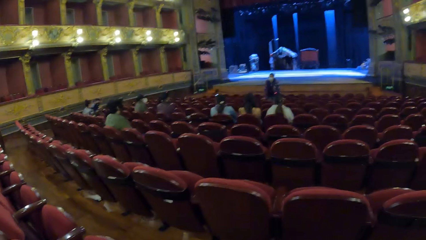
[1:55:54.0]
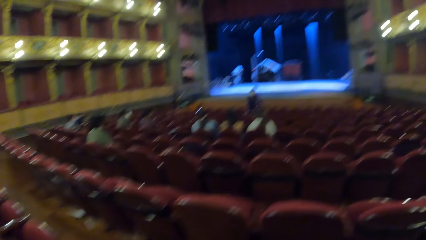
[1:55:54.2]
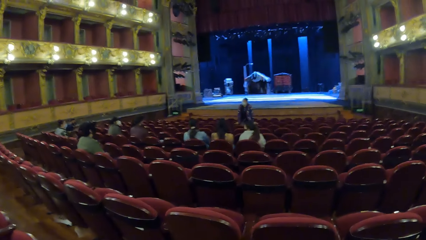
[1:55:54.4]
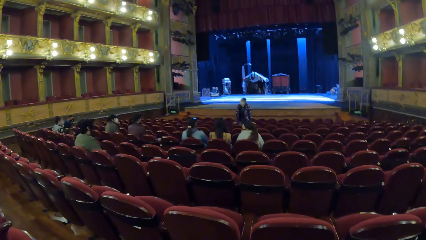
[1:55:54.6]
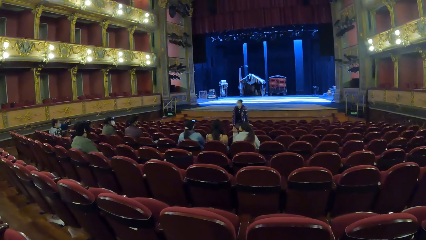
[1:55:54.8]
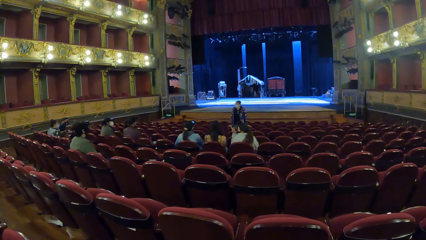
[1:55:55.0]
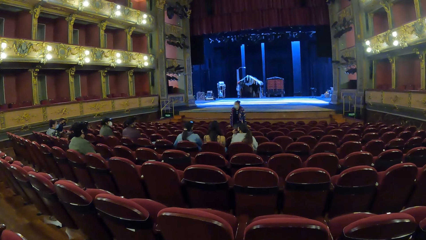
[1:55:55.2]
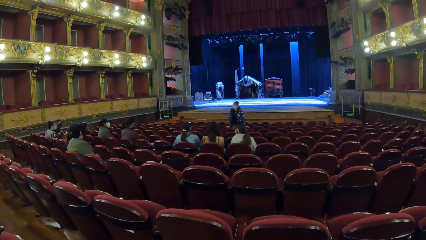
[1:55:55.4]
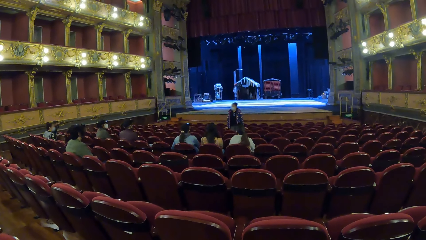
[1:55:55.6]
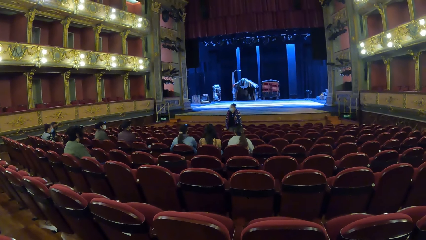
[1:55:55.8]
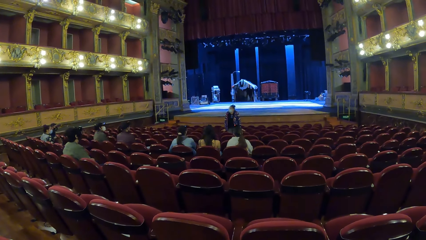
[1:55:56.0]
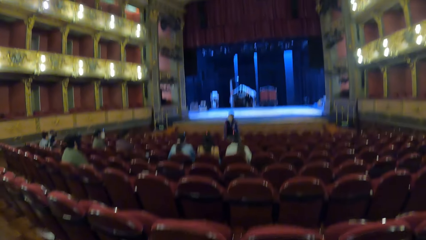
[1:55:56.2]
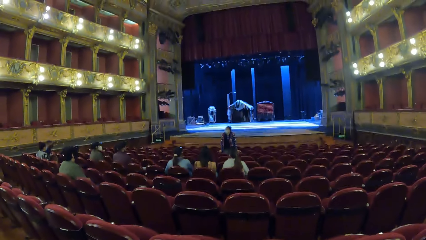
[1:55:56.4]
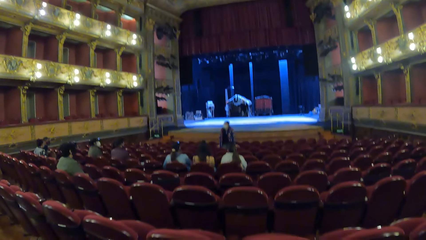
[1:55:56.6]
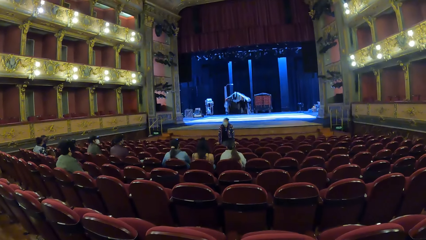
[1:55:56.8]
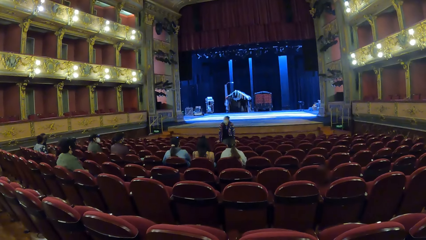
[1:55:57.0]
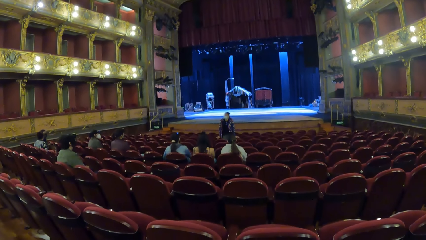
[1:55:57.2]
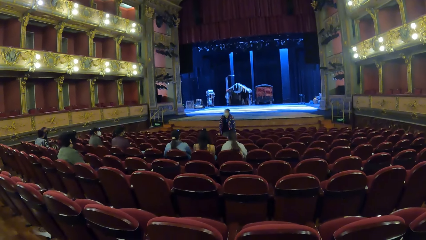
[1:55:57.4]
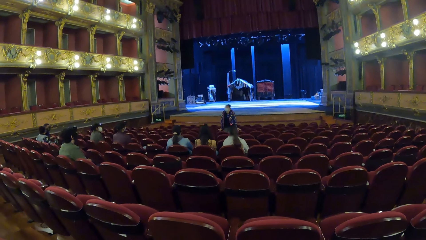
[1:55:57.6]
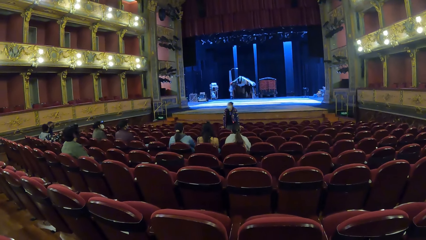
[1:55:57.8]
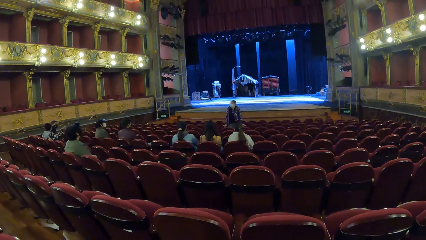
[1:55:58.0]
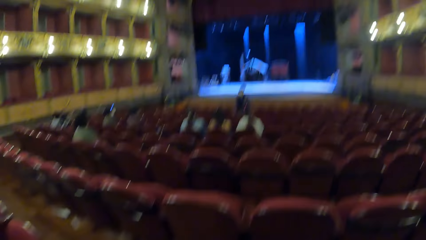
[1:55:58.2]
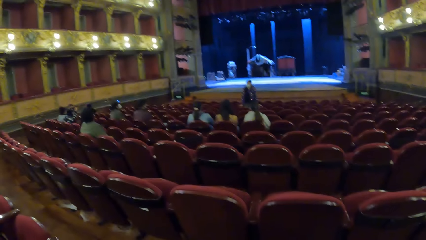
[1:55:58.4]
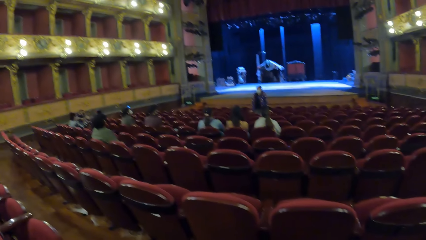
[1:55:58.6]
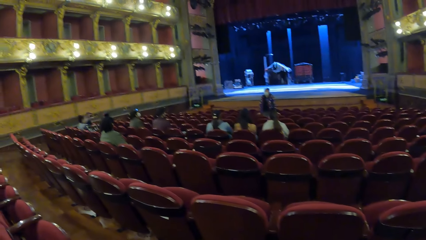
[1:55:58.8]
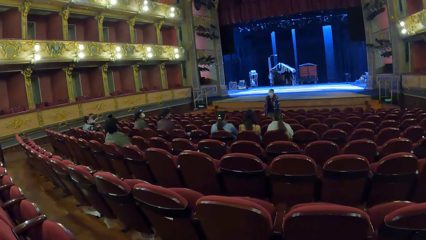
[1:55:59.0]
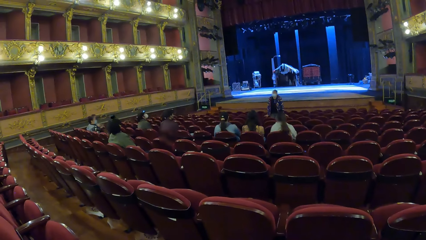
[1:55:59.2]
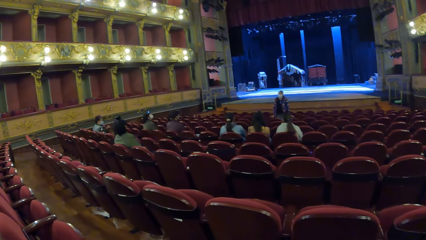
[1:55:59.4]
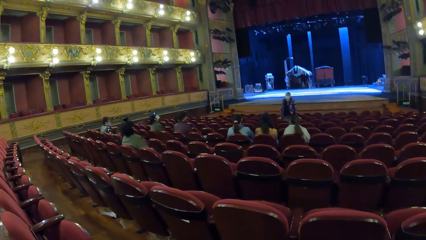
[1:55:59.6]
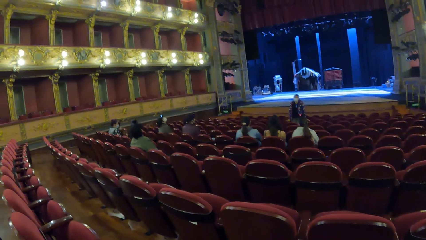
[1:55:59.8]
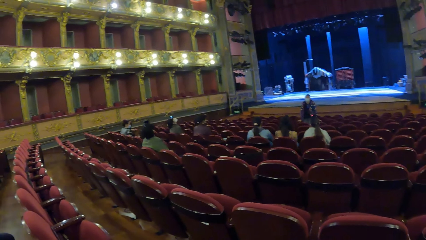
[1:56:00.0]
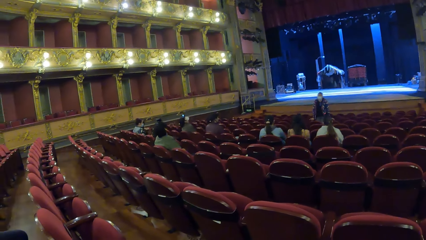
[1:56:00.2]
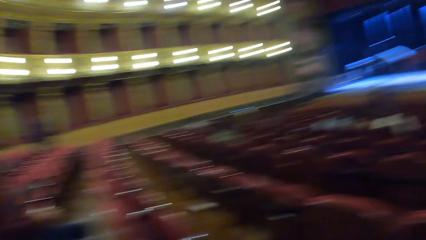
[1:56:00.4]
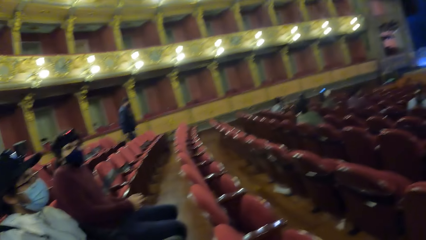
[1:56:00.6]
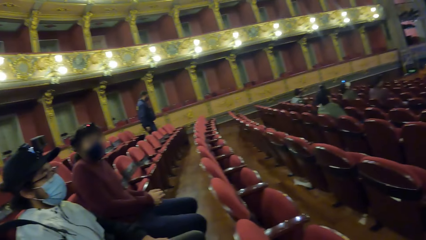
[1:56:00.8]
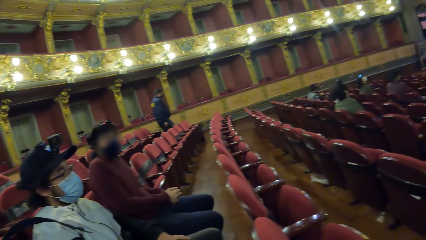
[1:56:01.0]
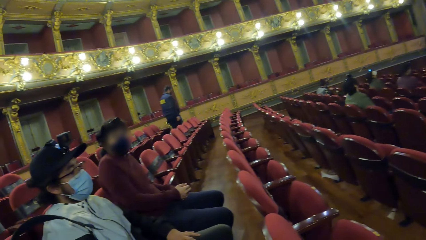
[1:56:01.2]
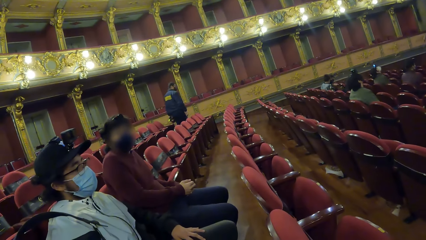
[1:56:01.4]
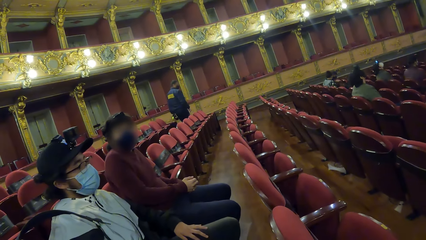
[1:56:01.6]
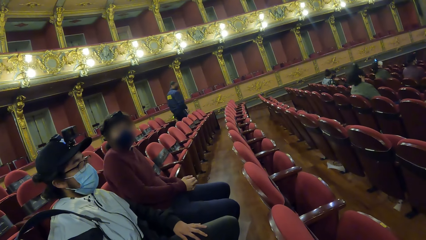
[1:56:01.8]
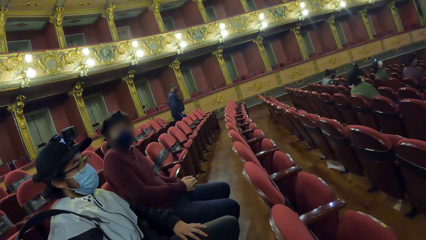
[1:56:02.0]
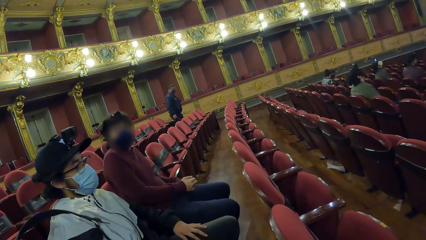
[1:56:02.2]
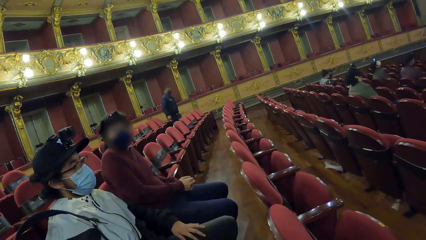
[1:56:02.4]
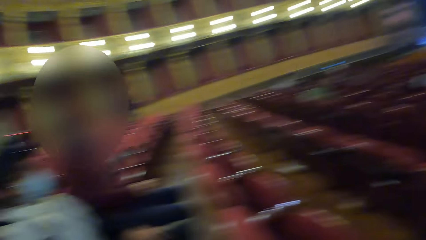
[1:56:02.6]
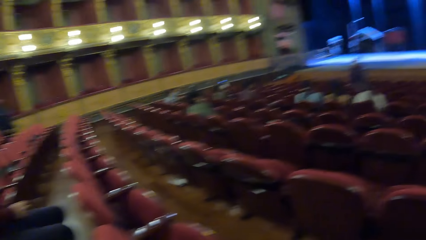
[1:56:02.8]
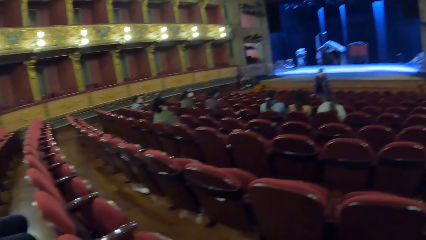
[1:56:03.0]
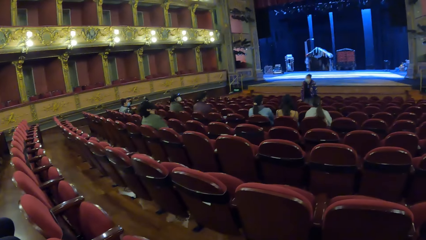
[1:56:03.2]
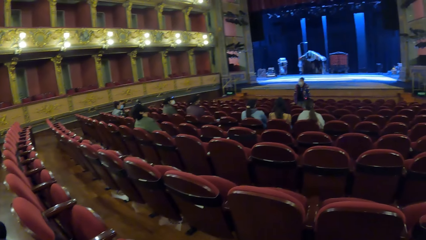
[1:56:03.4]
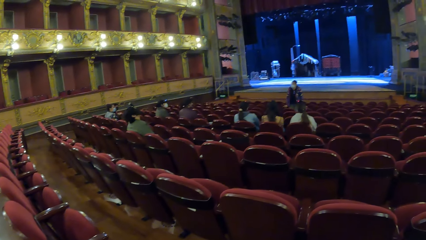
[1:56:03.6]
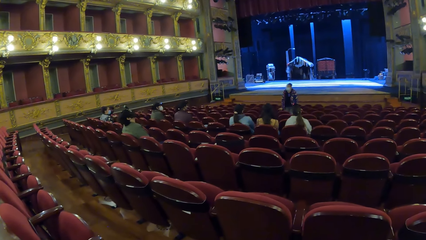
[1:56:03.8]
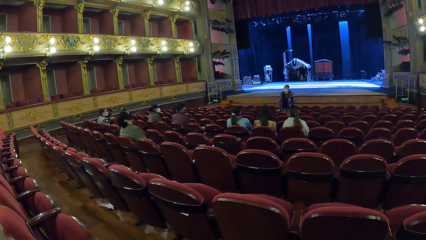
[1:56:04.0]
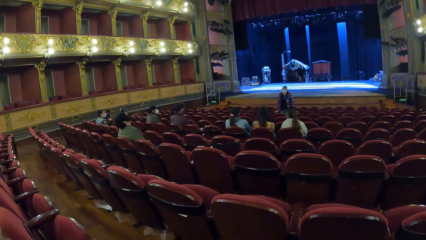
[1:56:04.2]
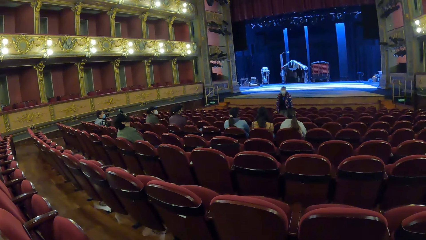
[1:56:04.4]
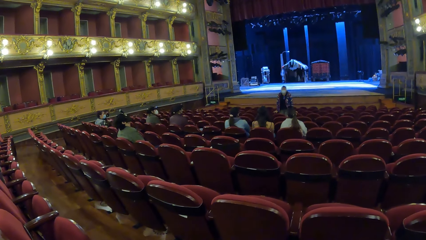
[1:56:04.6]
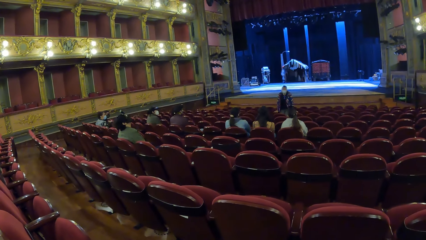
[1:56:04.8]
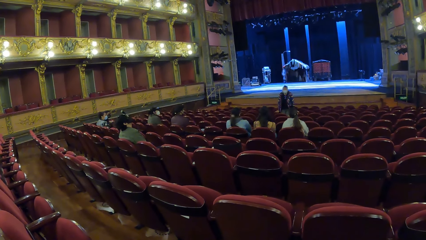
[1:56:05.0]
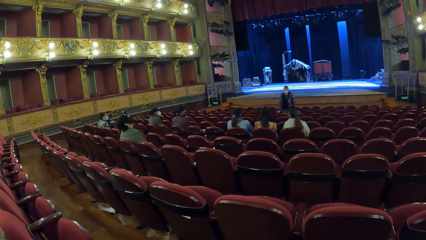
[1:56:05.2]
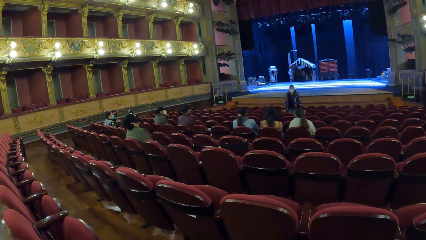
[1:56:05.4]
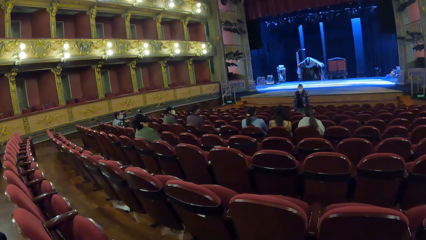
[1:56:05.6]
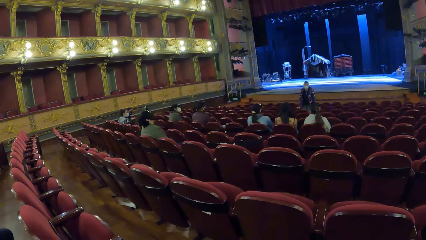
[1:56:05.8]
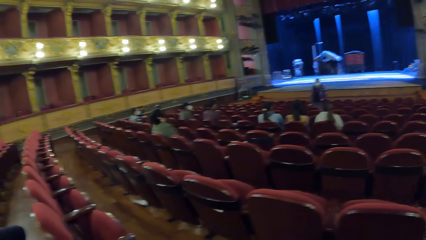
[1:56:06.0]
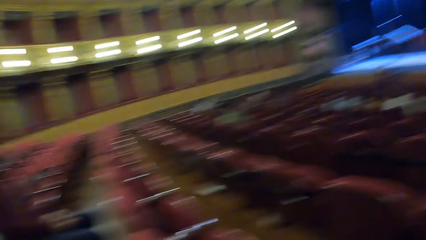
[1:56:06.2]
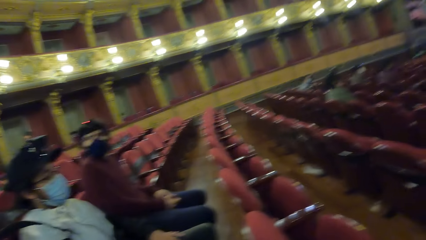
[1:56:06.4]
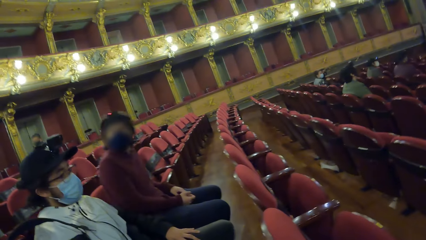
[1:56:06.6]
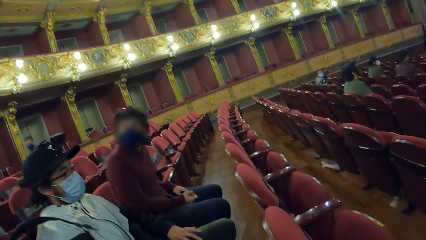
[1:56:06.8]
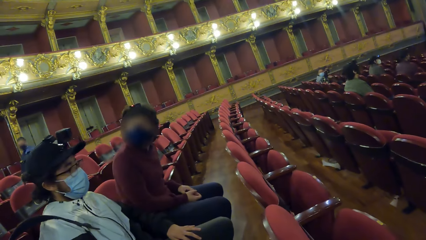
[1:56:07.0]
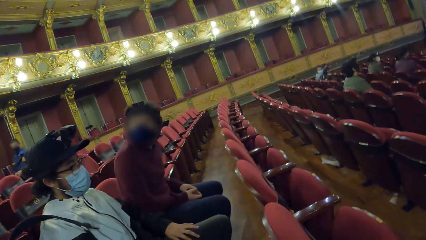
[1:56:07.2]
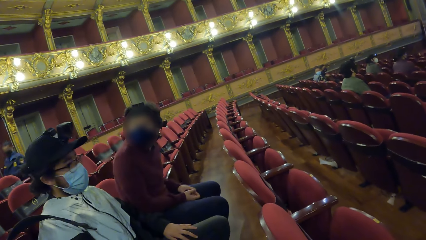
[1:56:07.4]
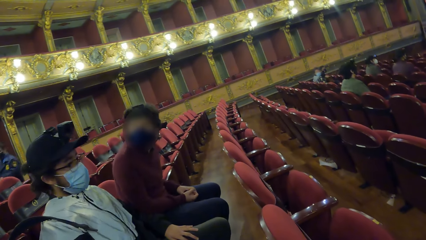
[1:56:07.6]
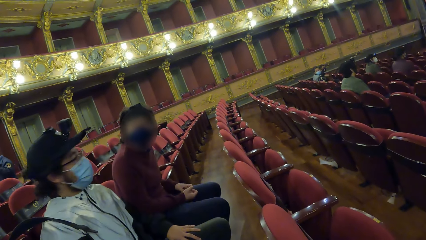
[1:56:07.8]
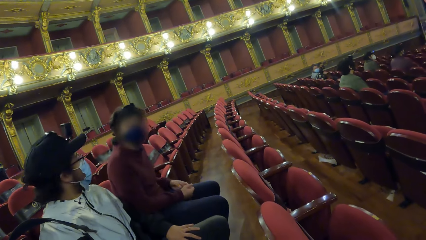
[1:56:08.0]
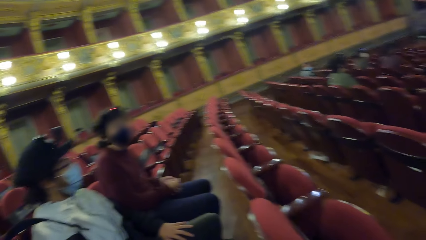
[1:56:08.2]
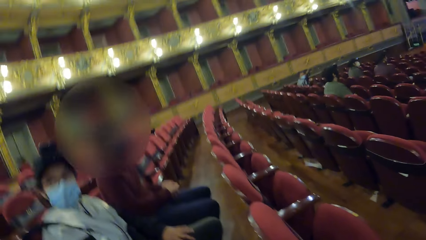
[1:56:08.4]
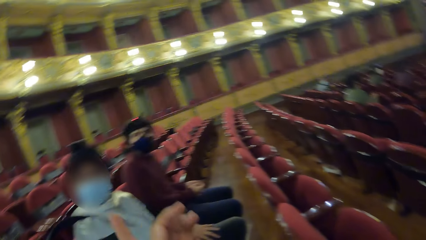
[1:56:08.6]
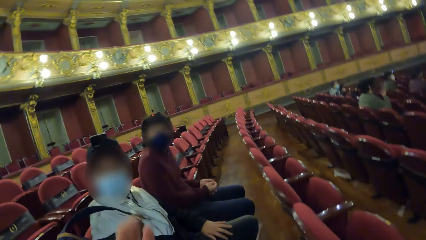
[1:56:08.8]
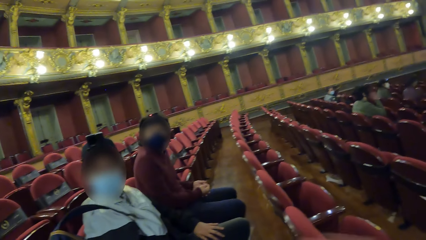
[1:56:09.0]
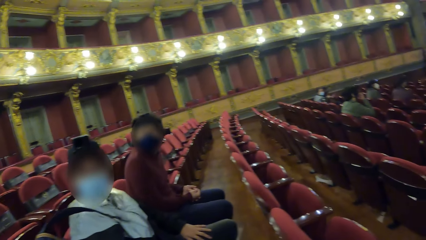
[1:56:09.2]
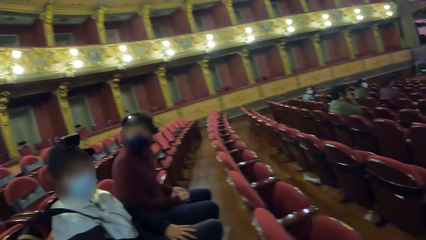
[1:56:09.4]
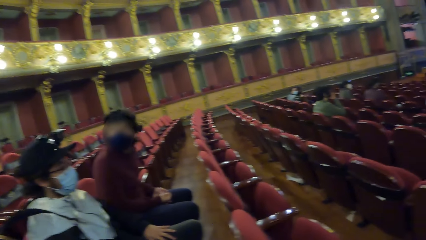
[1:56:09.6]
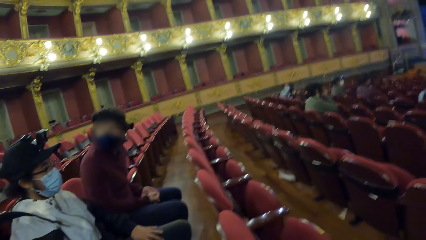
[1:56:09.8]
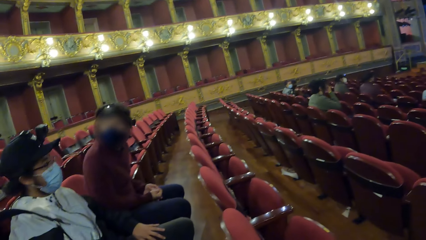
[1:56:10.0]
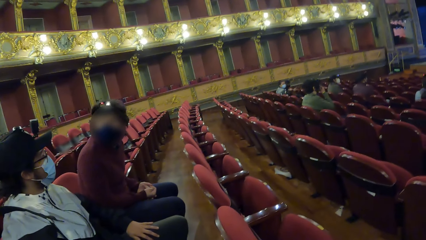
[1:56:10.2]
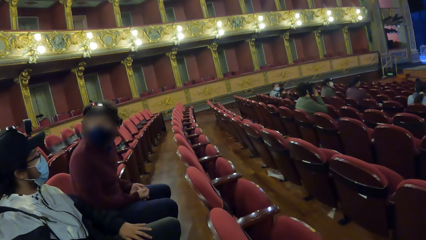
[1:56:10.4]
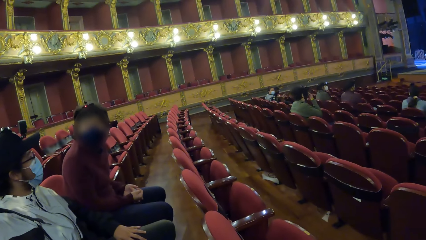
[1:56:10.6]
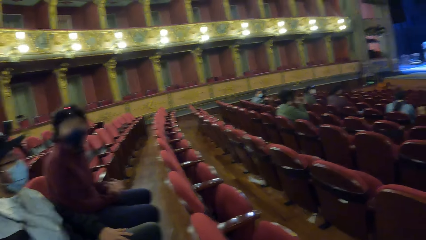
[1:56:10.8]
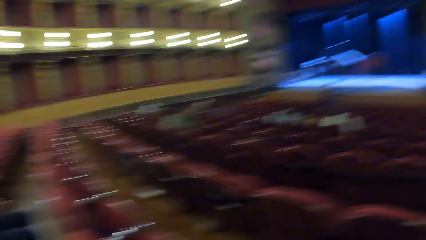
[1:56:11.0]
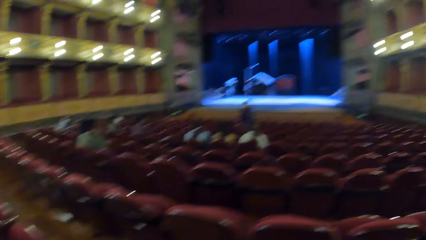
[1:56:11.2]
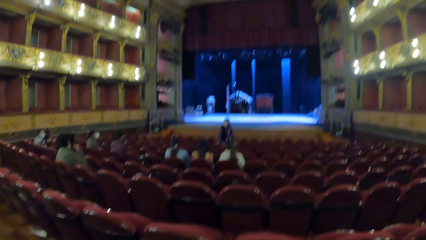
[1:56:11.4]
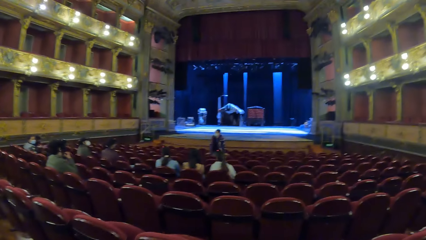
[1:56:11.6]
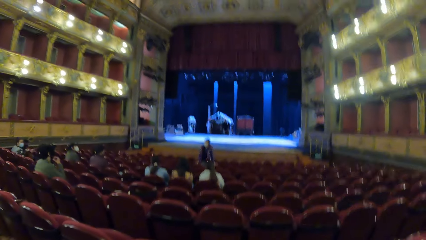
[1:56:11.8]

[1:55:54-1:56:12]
A person moves the hand from the face. Another person moves the hand to the face. A man walks in the room. Another man interacts with the camera wearer and a third man. A third person moves on the chair. The camera wearer moves the hand to the camera.
